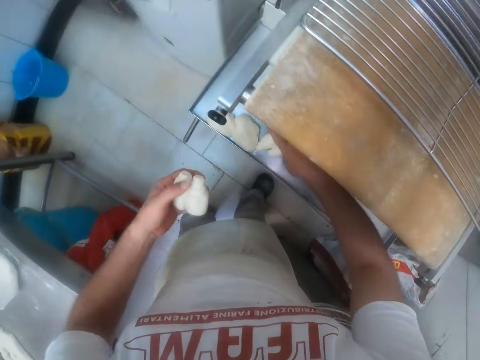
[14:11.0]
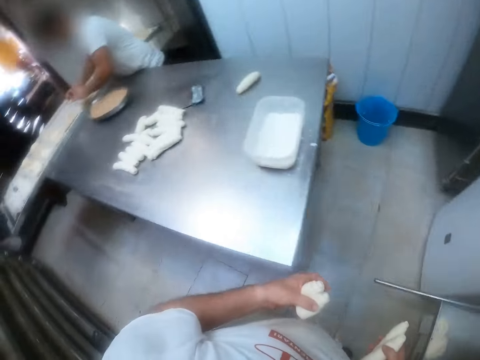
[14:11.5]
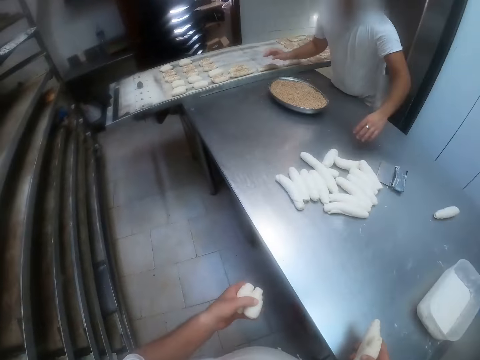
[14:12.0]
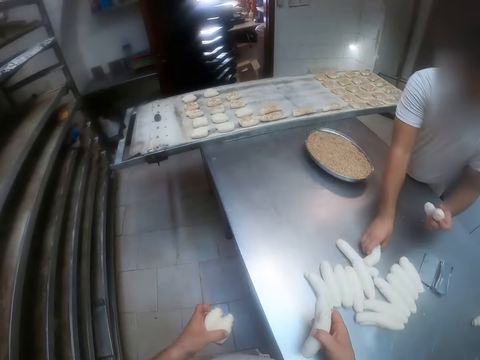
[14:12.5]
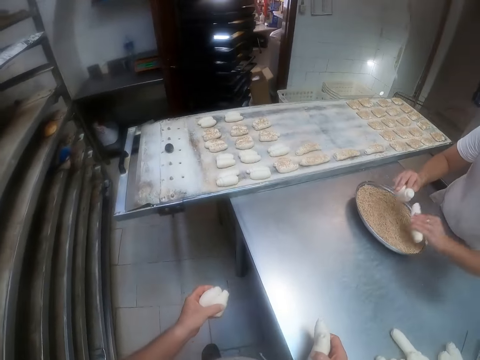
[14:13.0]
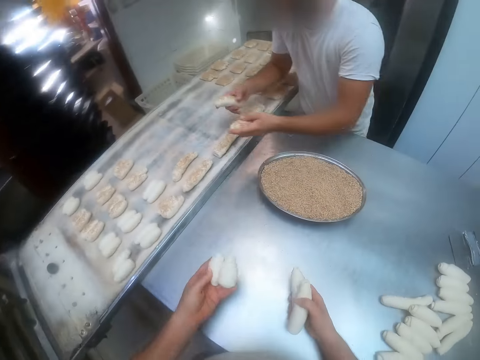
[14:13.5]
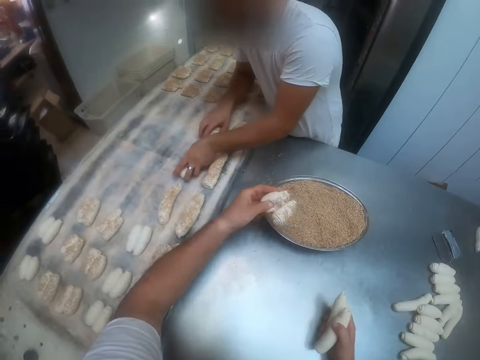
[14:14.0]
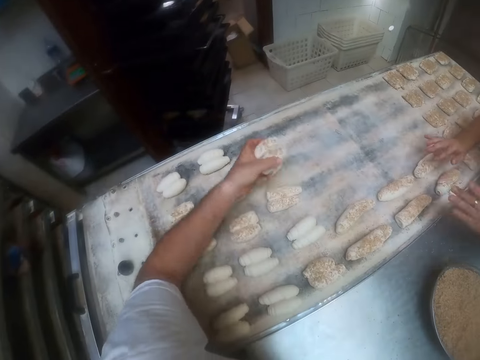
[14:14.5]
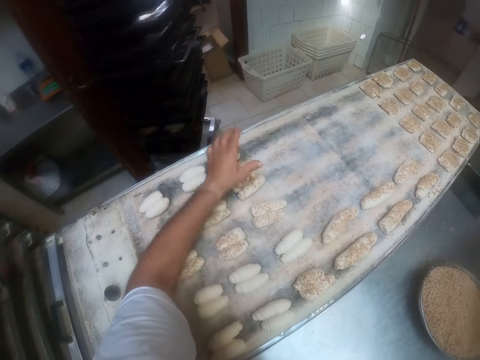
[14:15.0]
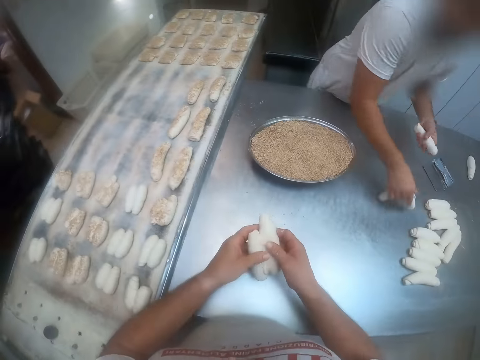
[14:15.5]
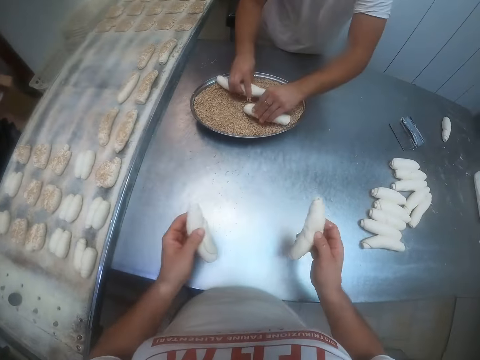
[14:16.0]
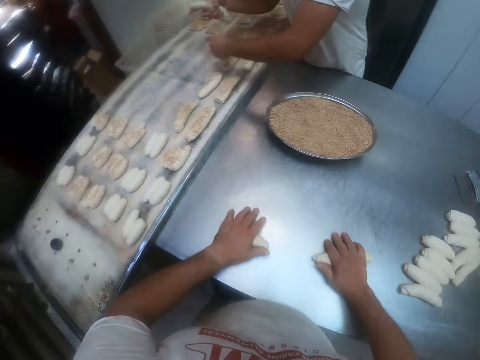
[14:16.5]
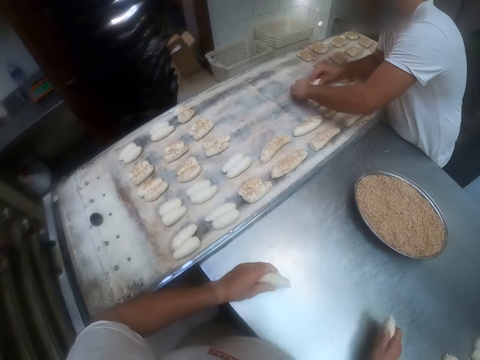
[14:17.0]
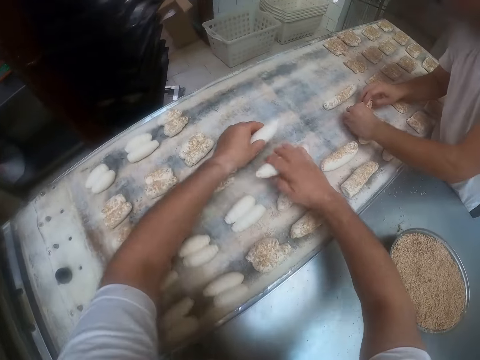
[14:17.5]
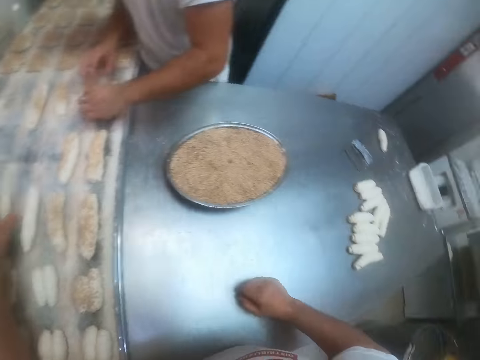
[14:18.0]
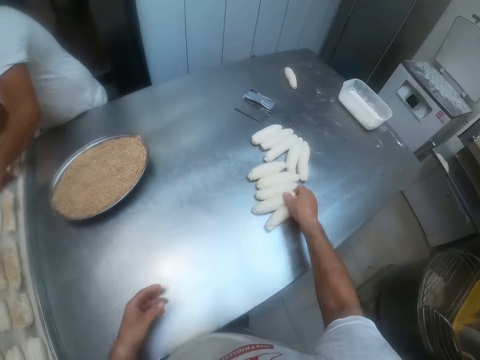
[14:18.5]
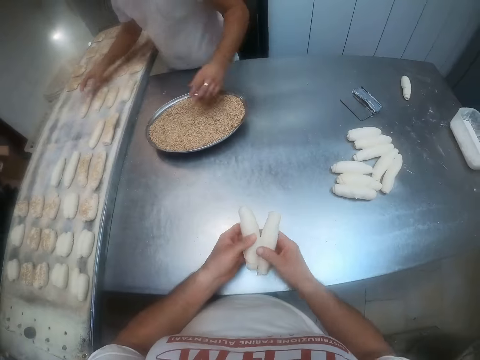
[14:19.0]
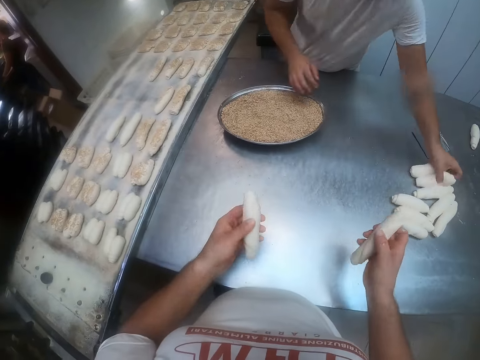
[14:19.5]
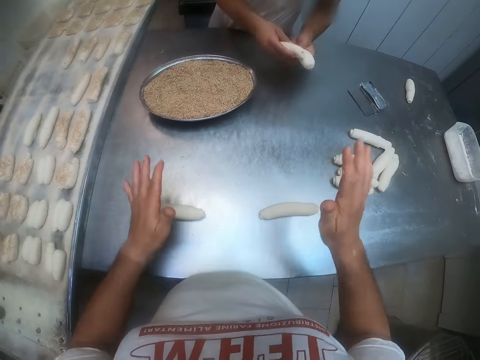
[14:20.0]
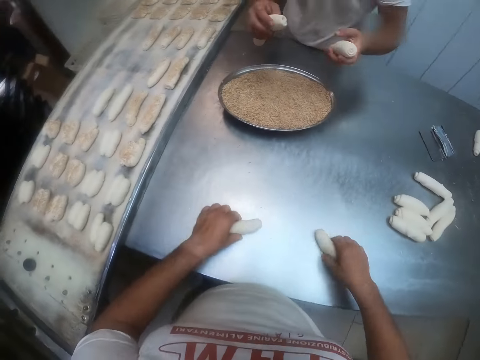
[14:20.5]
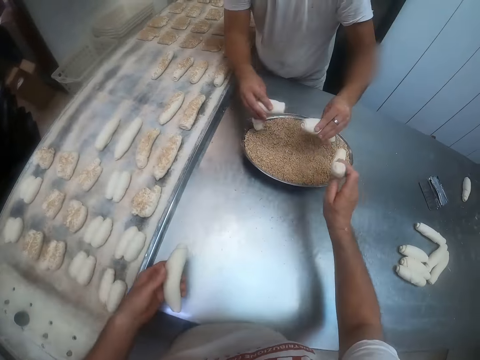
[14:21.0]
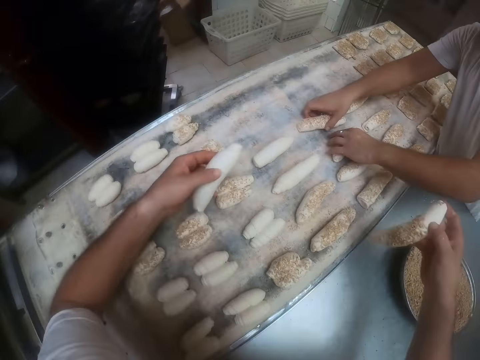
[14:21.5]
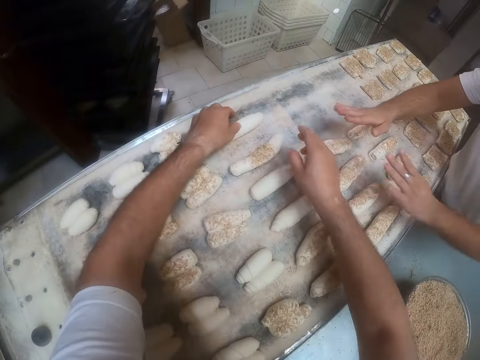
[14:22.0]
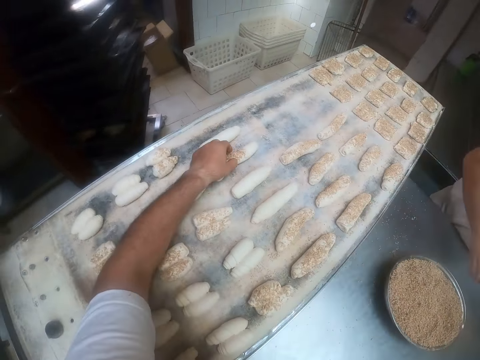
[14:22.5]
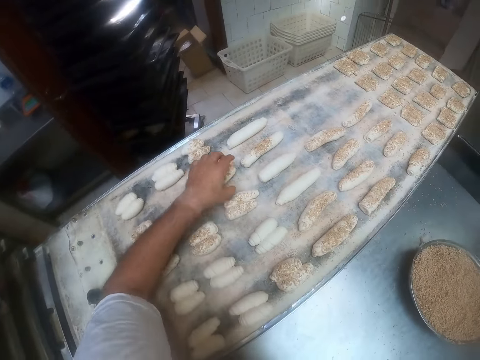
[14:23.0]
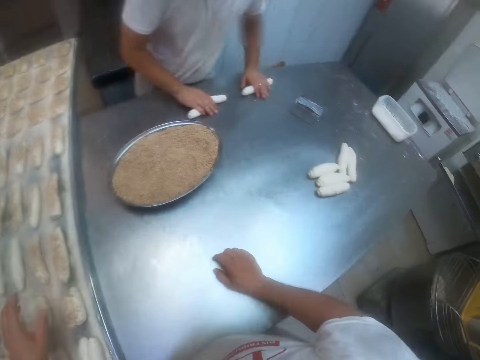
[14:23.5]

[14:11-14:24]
The camera wearer passes the bread roll in his right hand to his left hand. He picks two bread rolls from the rolling machine with his right hand. A man places a bread roll on the baking tray with his right hand. He picks a bread roll from the table with his right hand. He picks a bread roll from the table with his left hand. He dips the bread rolls in both hands into the tray of wheat on the table. He removes the bread rolls in his hands from the tray of wheat on the table. He places the bread rolls in his hands on the baking tray. He arranges the dough on the dough sheeter. The camera wearer dips the two bread rolls in his left hand into the tray of wheat on the table. He mixes the dough with the grains. He removes the two bread rolls in his right hand from the tray of wheat on the table. He places the two bread rolls in his left hand on the baking tray. He passes the two bread rolls in his right hand to his left hand. The man picks a bread roll from the table with his left hand. He dips the bread rolls in both hands into the tray of wheat on the table. He mixes the dough with the grains. He removes the bread rolls in his hands from the tray of wheat on the table. The camera wearer kneads the bread rolls in both hands on the table. The man places the bread rolls in his hands on the baking tray. The camera wearer picks the bread rolls from the table with both hands. The man arranges the dough on the dough sheeter. The camera wearer places the two bread rolls in both hands on the baking tray. He picks two bread rolls from the table with his right hand. He passes the two bread rolls in his right hand to his left hand. He passes a bread roll from his left hand to his right hand. The man picks two bread rolls from the table with his left hand. He passes the two bread rolls from his left hand to his right hand. The camera wearer kneads the bread rolls in both hands on the table. The man passes a bread roll from his right hand to his left hand. The camera wearer picks the bread rolls from the table with both hands. The man dips the bread rolls in both hands into the tray of wheat on the table. He removes the bread rolls in his hands from the tray of wheat on the table. The camera wearer dips the bread roll in his right hand into the tray of wheat on the table. He removes the bread roll in his right hand from the tray of wheat on the table. He mixes the dough with the grains. The man places the bread rolls in his hands on the baking tray. He arranges the dough on the dough sheeter. The camera wearer places the bread rolls in his hands on the baking tray. He arranges the bread rolls in the baking tray with his left hand. The man kneads two bread rolls on the table with both hands.

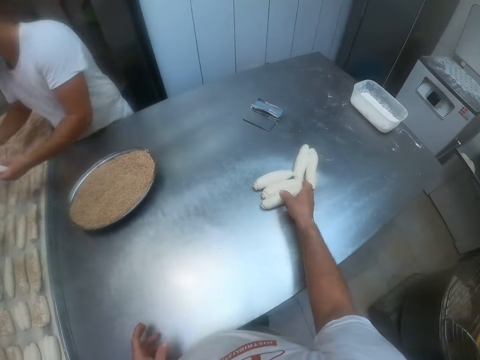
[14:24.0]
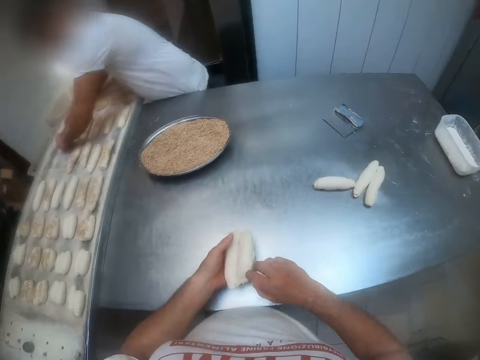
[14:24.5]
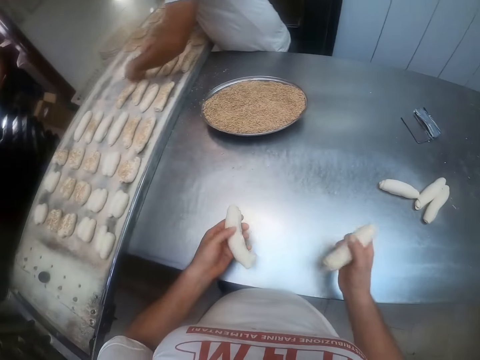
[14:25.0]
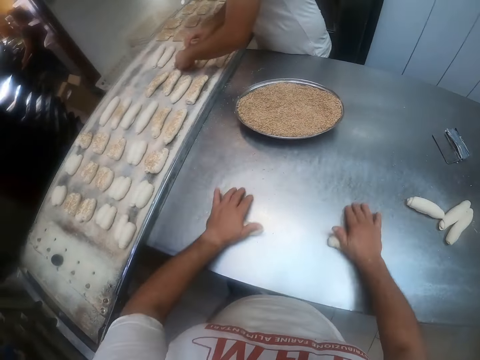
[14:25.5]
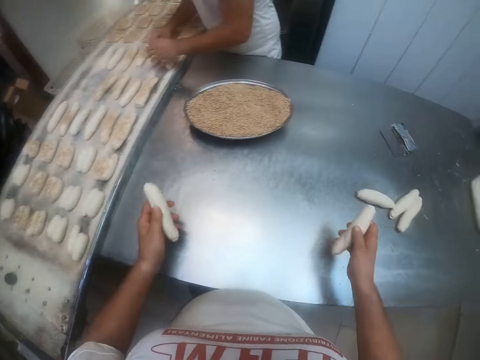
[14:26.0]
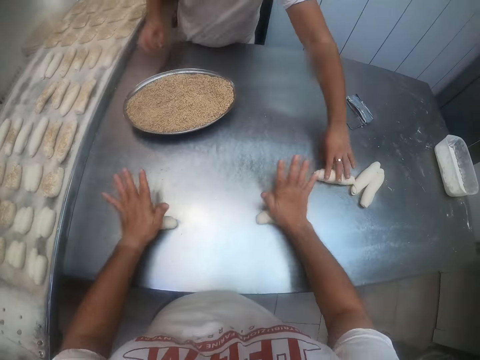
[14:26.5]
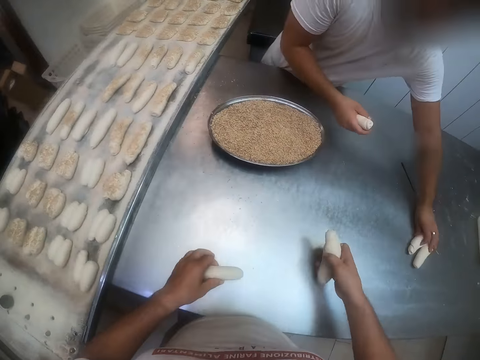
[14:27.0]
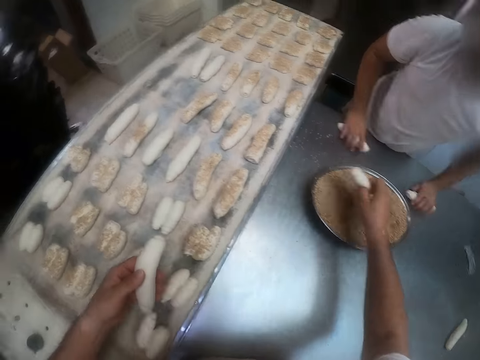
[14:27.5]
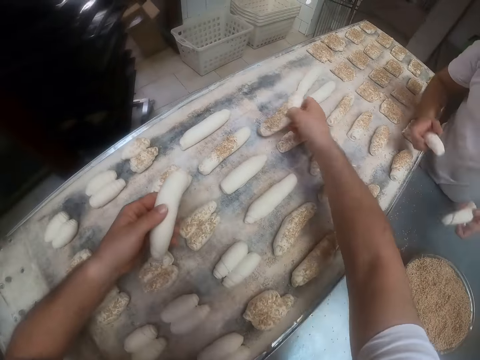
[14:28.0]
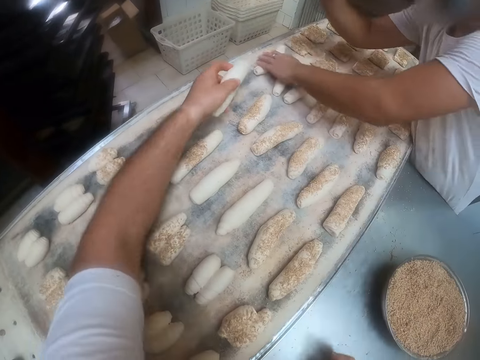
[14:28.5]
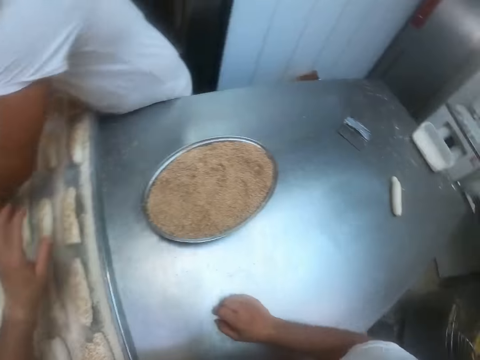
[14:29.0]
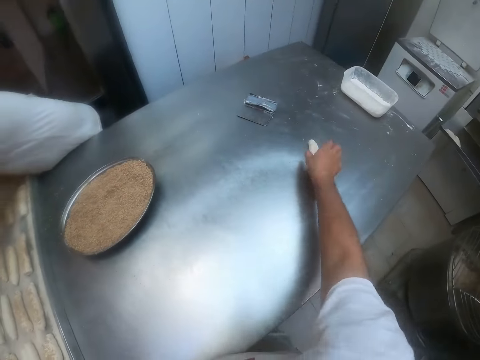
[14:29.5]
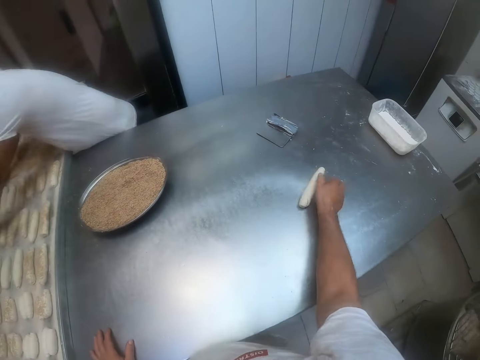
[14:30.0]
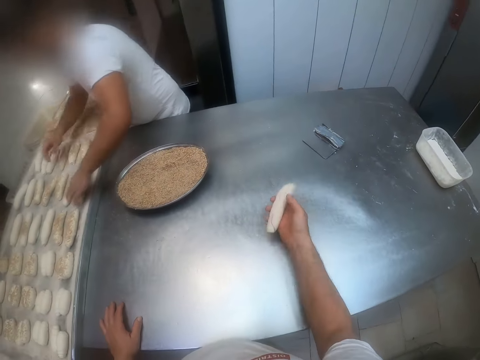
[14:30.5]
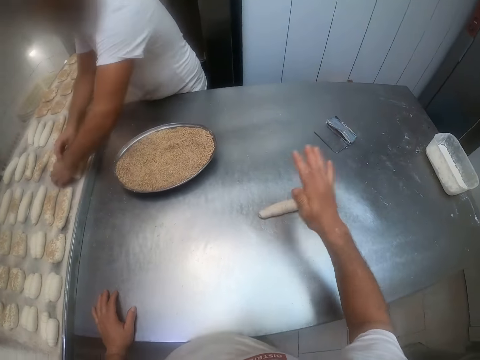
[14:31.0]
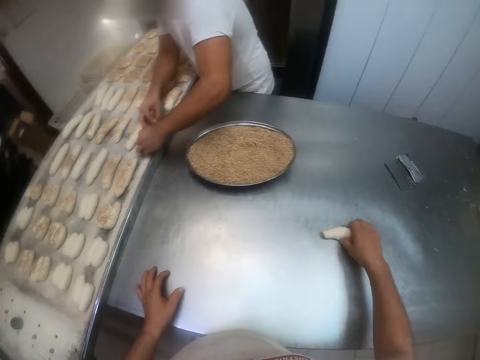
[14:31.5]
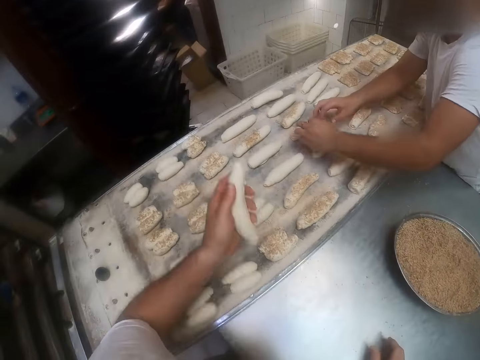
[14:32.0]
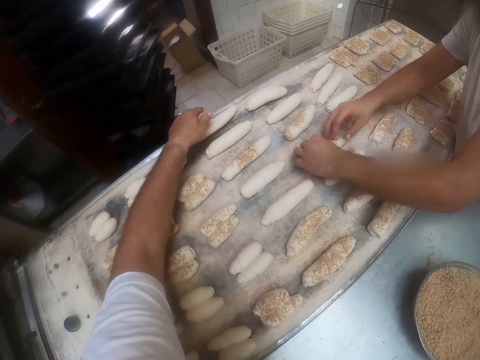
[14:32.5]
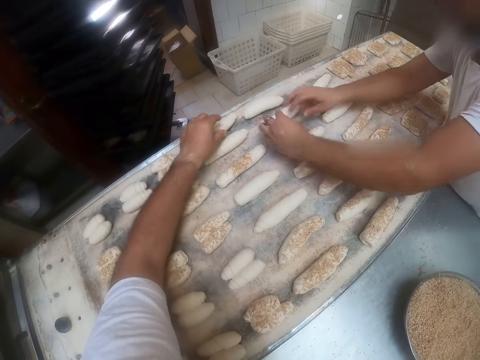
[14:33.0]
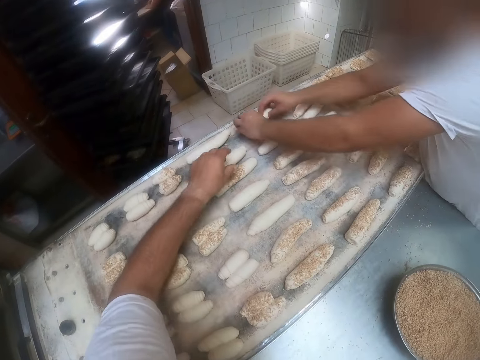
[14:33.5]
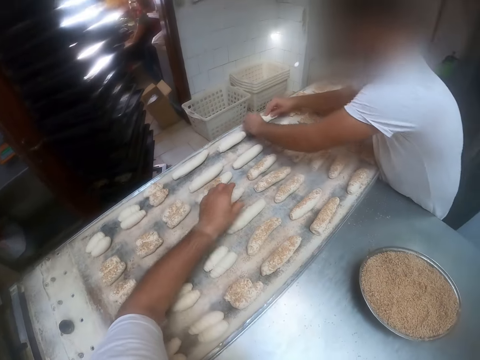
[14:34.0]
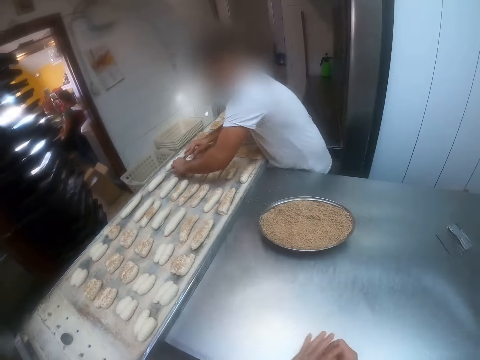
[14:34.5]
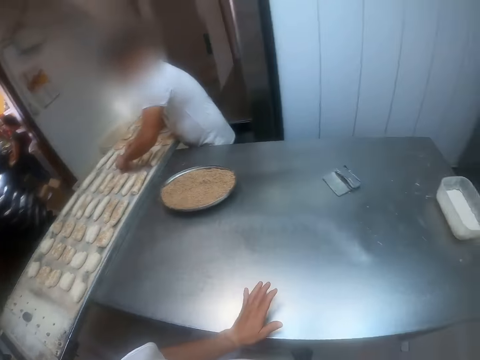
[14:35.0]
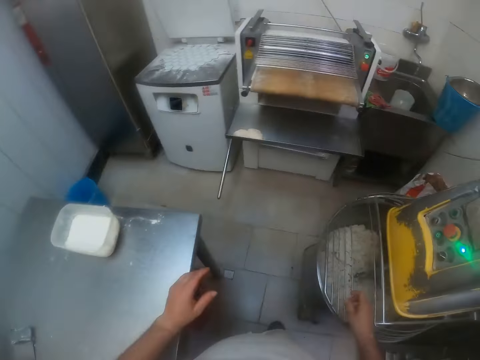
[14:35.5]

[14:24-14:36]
A man picks the bread rolls from the table with both hands. The camera wearer picks two bread rolls from the table with his right hand. The man arranges the dough on the dough sheeter. He places the two bread rolls in his hands on the baking tray. The camera wearer passes the two bread rolls from his right hand to his left hand. He splits the two bread rolls in his hands. The man arranges the bread rolls in the baking tray with both hands. The camera wearer kneads the two bread rolls on the table with both hands. He picks the bread rolls from the table with both hands. He drops the bread rolls in both hands on the table. The man picks a bread roll from the table with his left hand. The camera wearer picks the bread rolls from the table with both hands. The man places the bread roll in his left hand on his right hand. He picks a bread roll from the table with his left hand. The camera wearer dips the bread roll in his right hand into the tray of wheat on the table. He mixes the dough with the grains. He removes the bread roll in his right hand from the tray of wheat on the table. He places the bread roll in his right hand on the baking tray. The man places the bread roll in his left hand on the baking tray. He arranges the dough on the dough sheeter. The camera wearer places the bread roll in his left hand on the baking tray. He picks a bread roll from the table with his right hand. The man arranges the bread rolls in the baking tray with both hands. The camera wearer drops the bread roll in his right hand on the table. He hits the bread roll on the table with his right hand. He kneads the dough. He picks the bread roll from the table with his right hand. He passes the bread roll from his right hand to his left hand. He places the bread roll in his left hand on the baking tray. He arranges the bread roll in the baking tray with his left hand.
